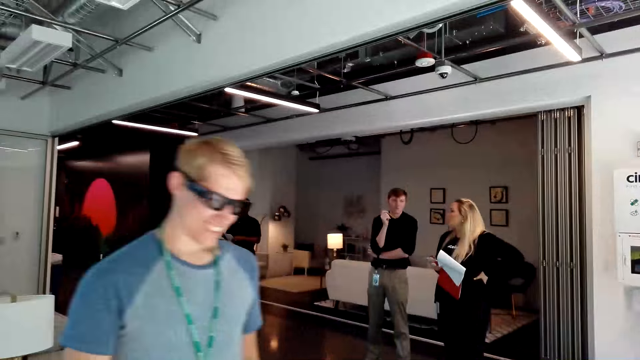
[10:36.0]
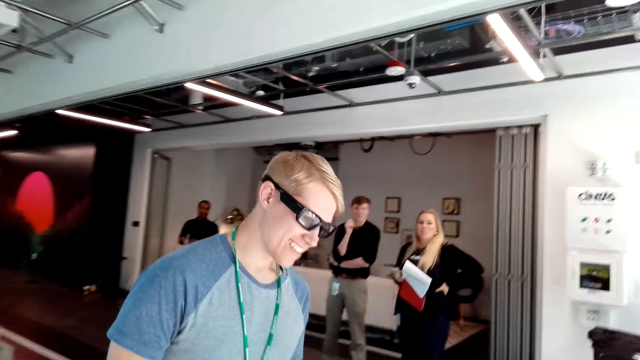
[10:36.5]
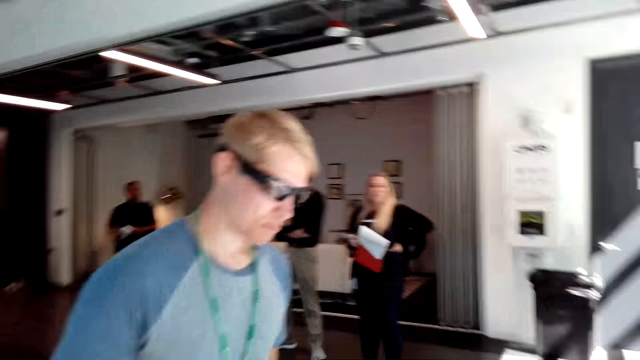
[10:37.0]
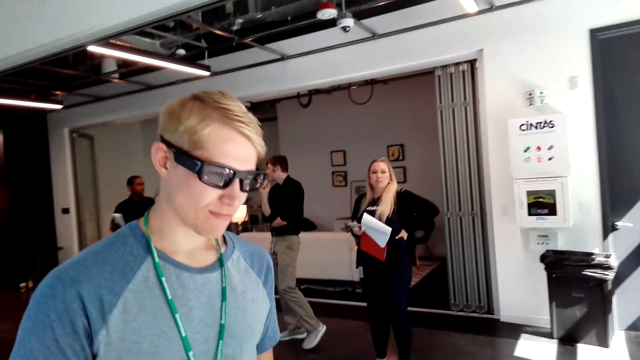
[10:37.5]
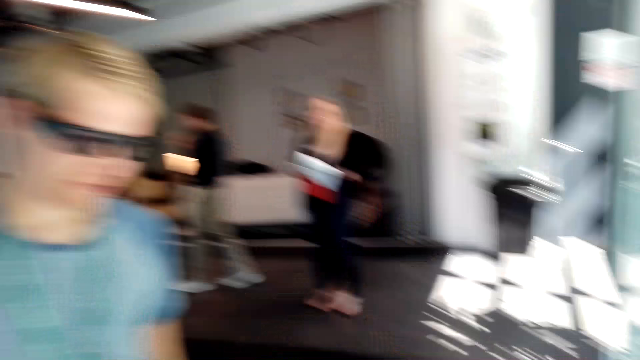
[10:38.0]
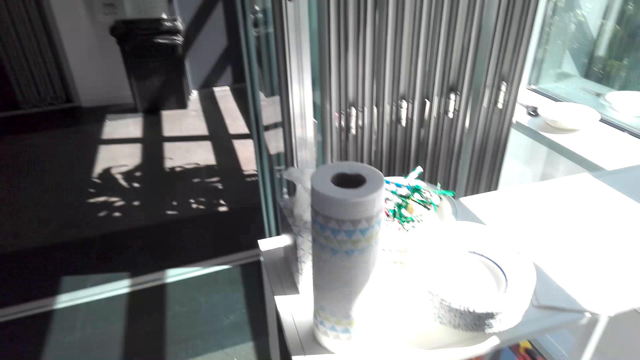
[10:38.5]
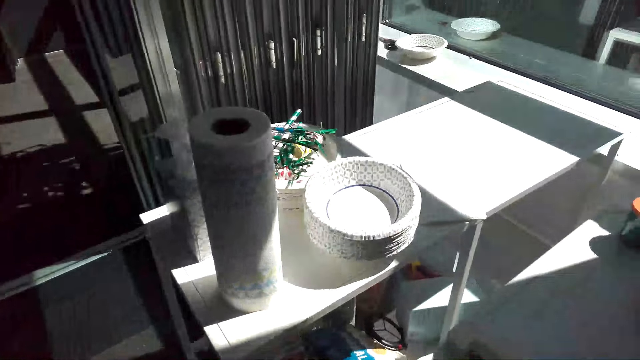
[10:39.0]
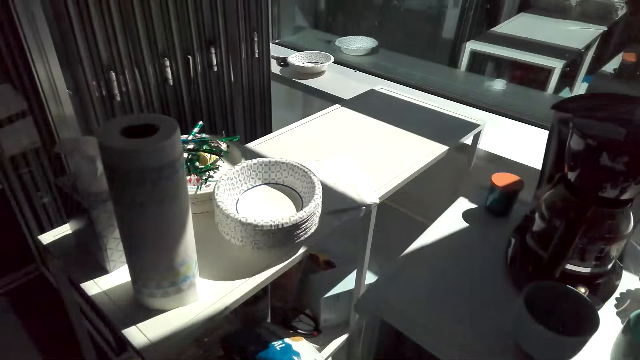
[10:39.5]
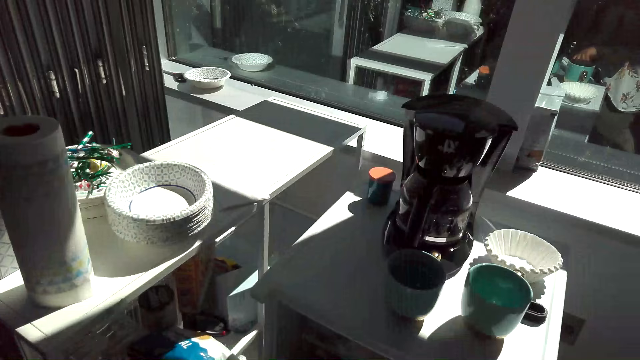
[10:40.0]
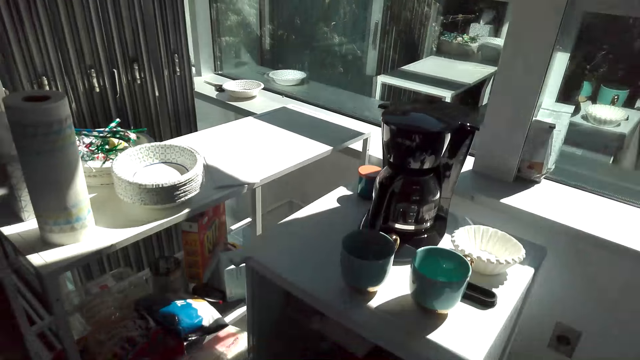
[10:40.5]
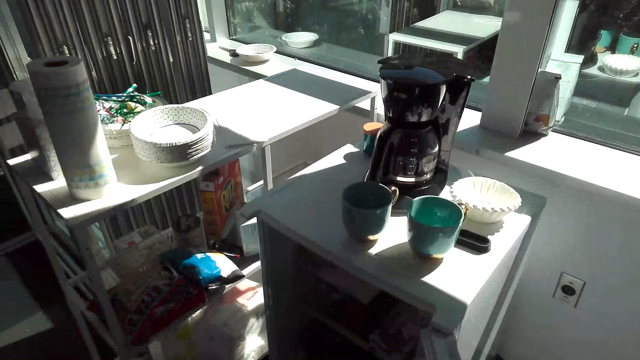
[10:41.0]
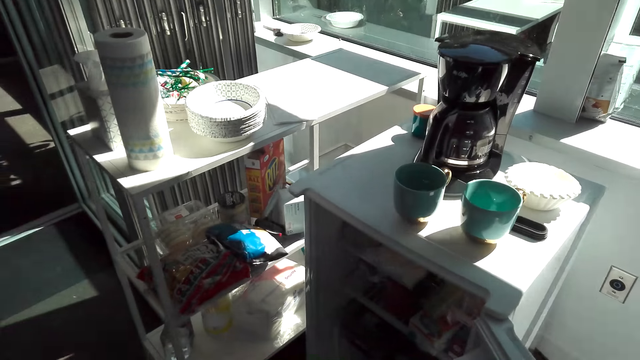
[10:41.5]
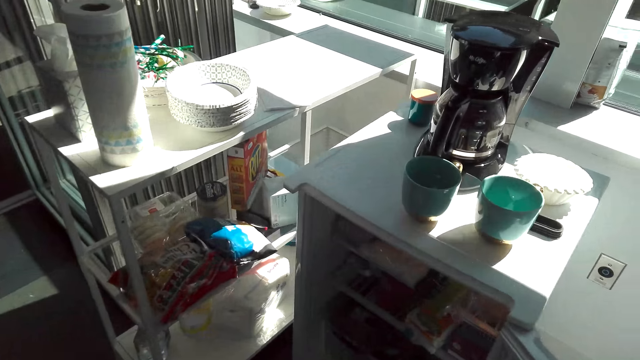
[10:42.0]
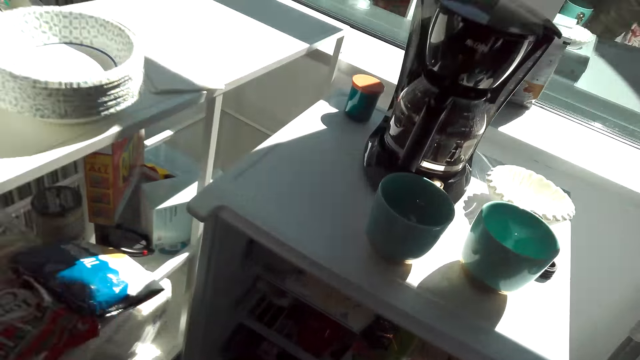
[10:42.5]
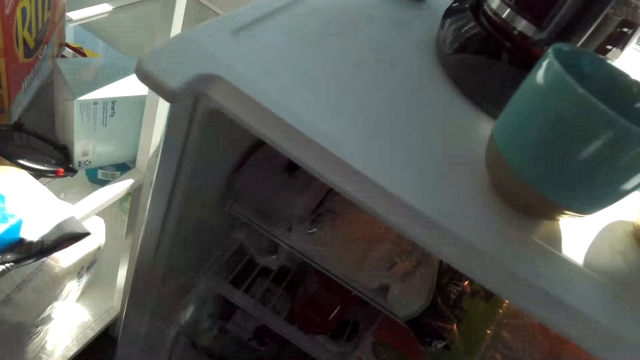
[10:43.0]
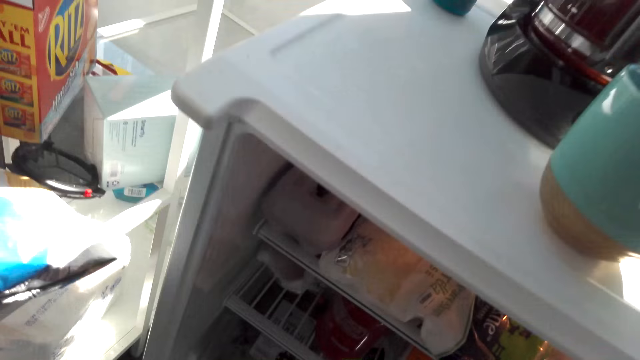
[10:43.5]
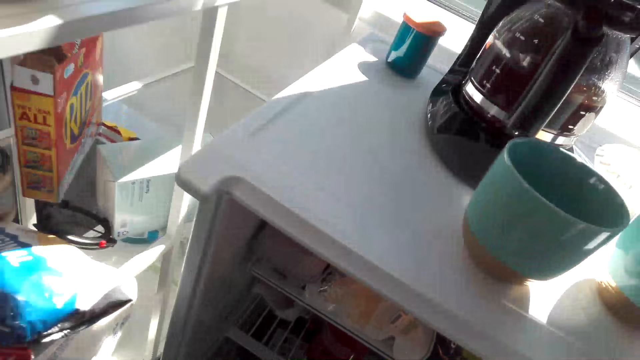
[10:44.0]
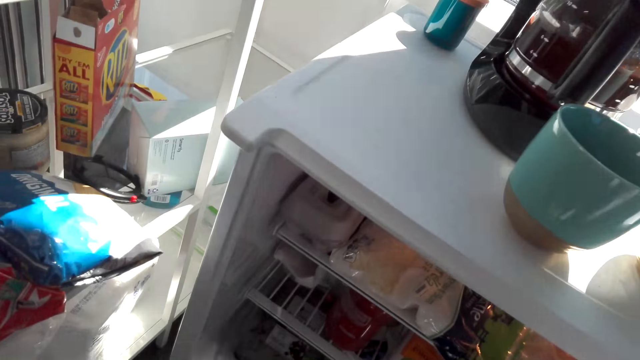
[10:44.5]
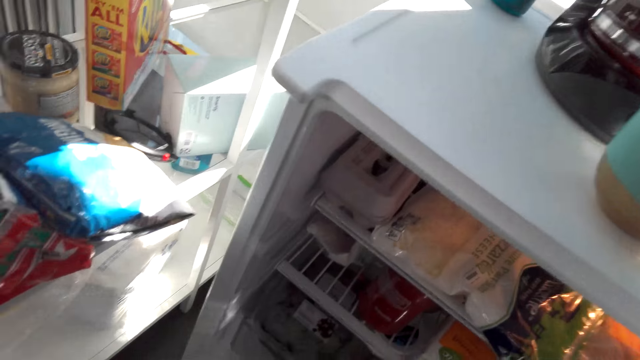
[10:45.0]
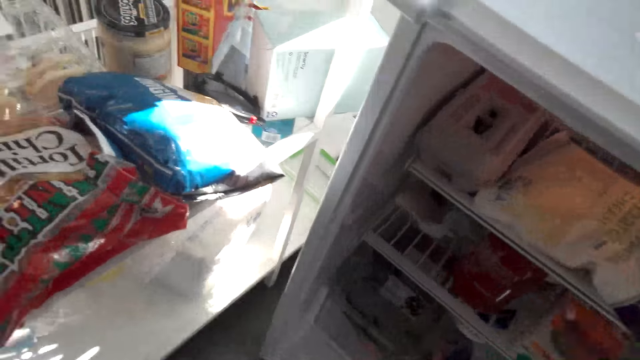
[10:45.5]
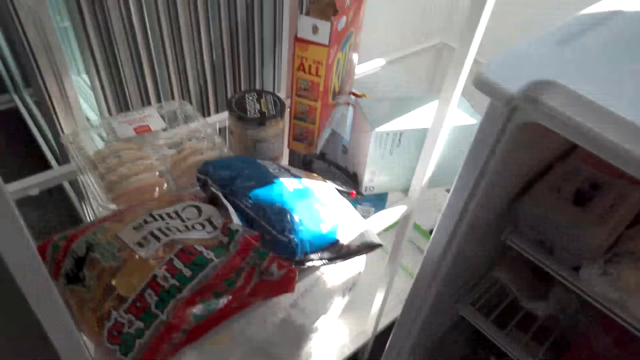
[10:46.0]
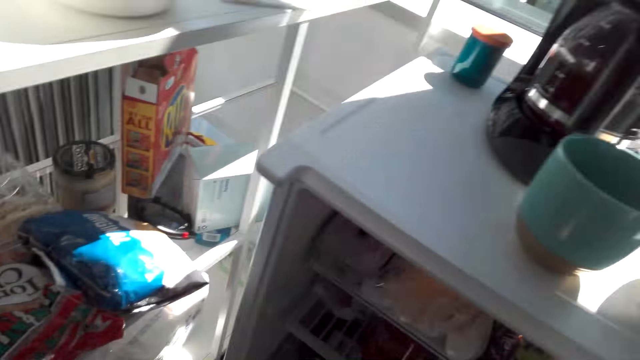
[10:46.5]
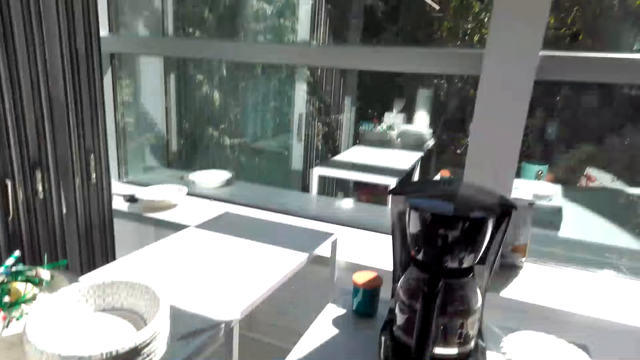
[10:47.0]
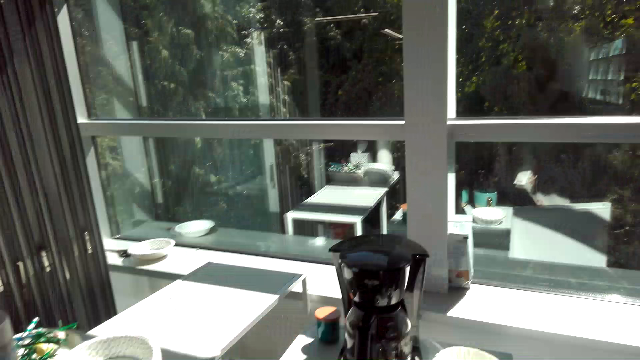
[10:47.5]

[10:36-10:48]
The camera wearer looks at a man. The man walks around the house. The camera wearer stares at the coffee maker. They look around the table. They look around the fridge.

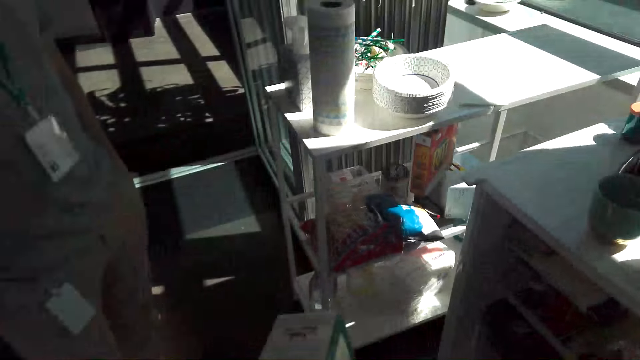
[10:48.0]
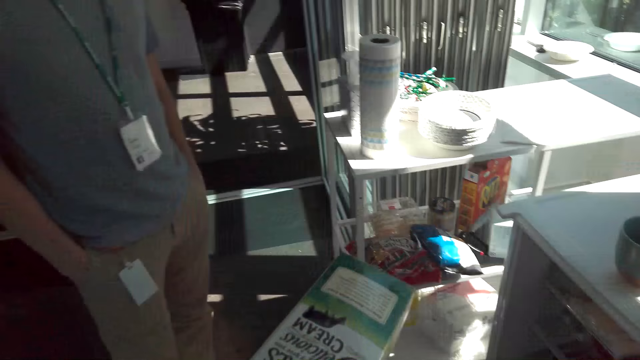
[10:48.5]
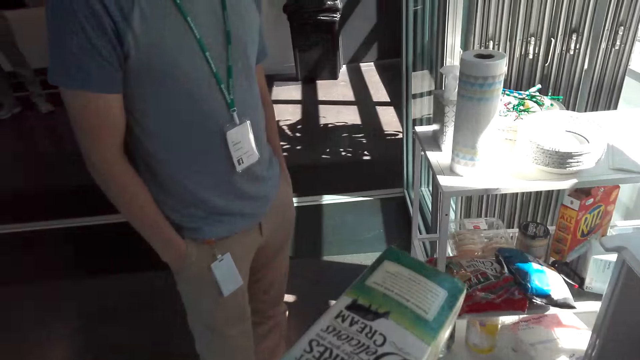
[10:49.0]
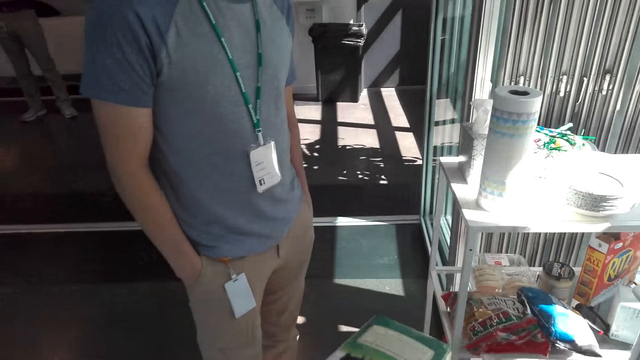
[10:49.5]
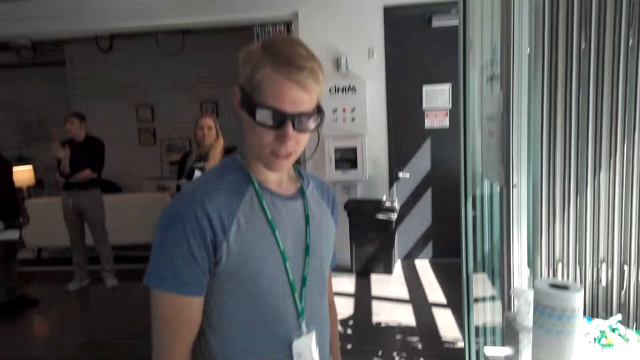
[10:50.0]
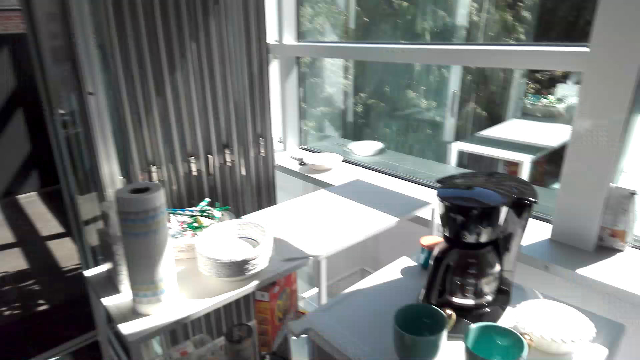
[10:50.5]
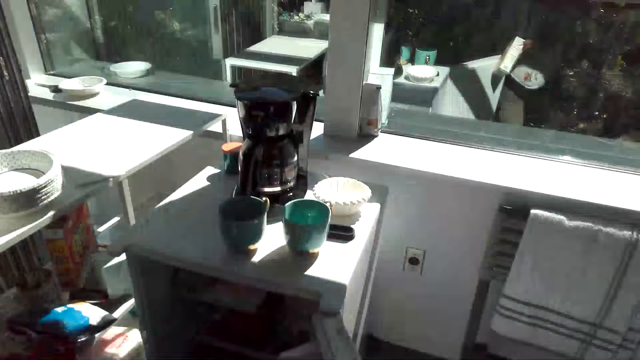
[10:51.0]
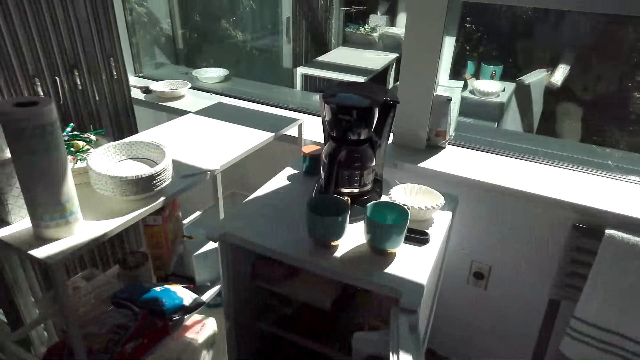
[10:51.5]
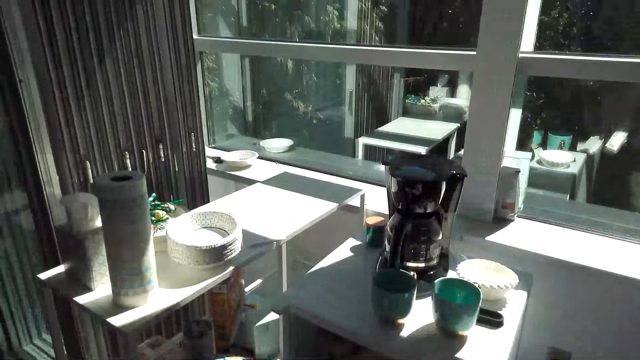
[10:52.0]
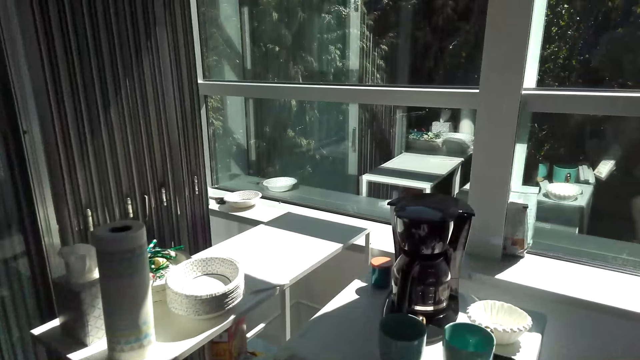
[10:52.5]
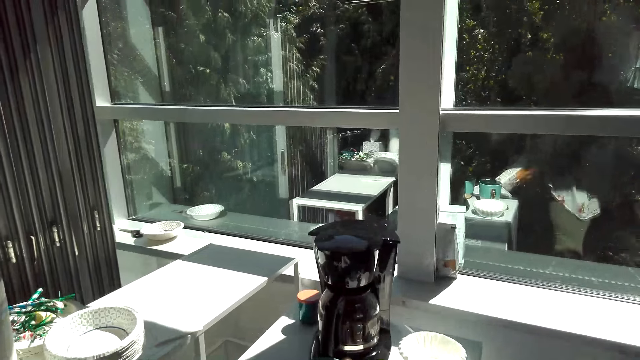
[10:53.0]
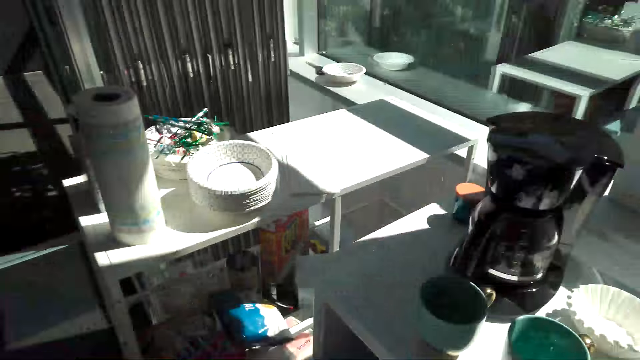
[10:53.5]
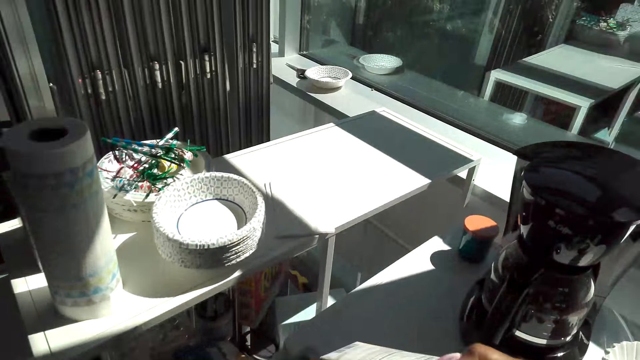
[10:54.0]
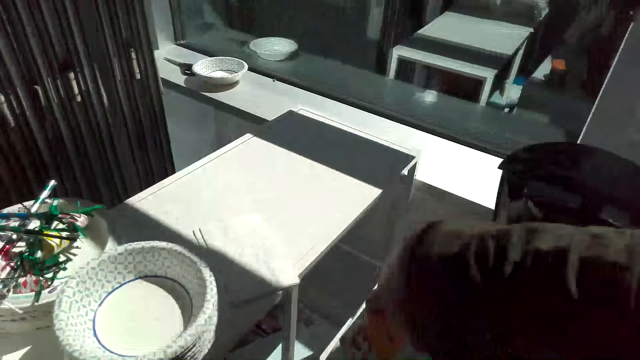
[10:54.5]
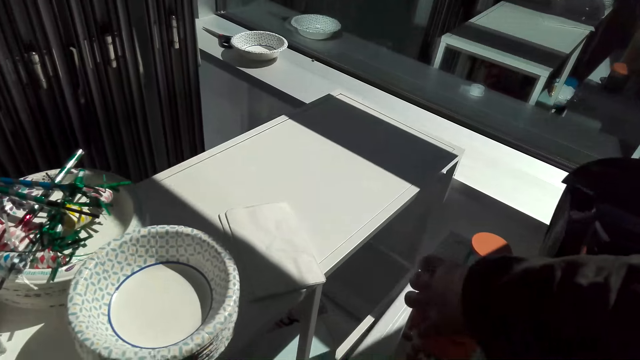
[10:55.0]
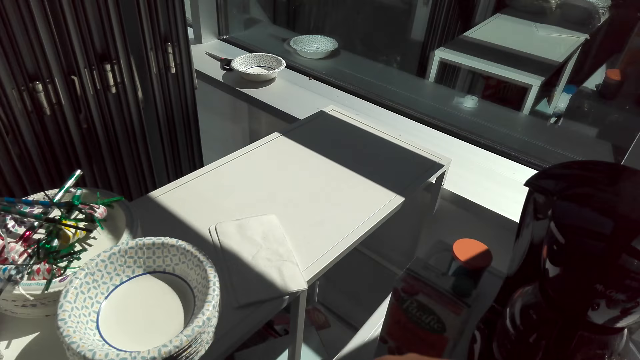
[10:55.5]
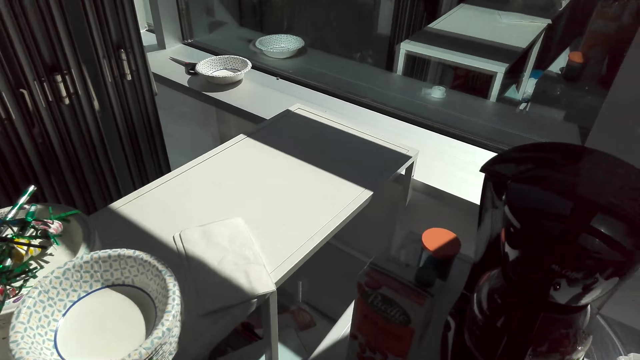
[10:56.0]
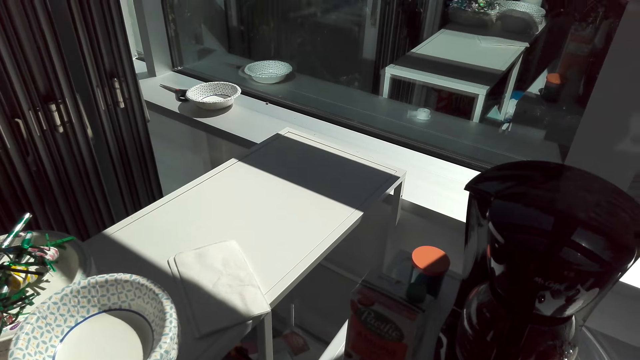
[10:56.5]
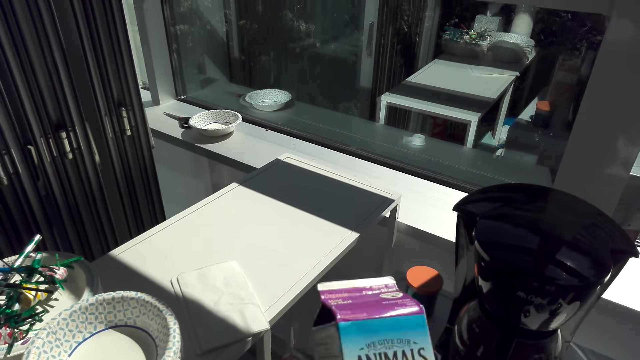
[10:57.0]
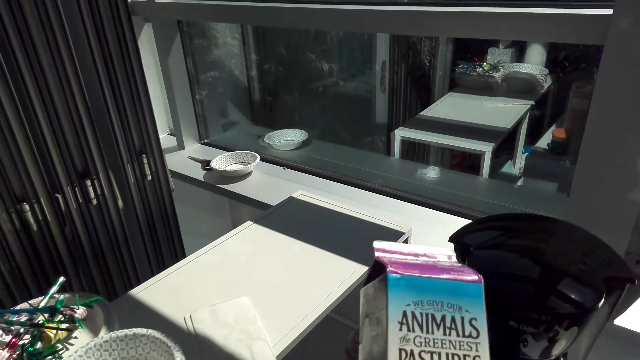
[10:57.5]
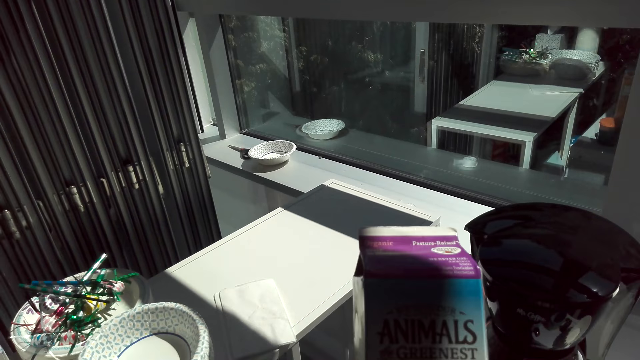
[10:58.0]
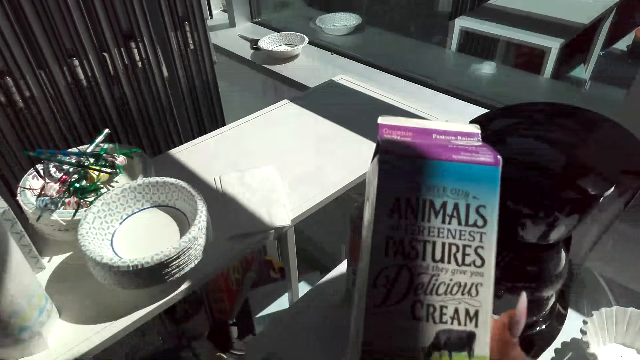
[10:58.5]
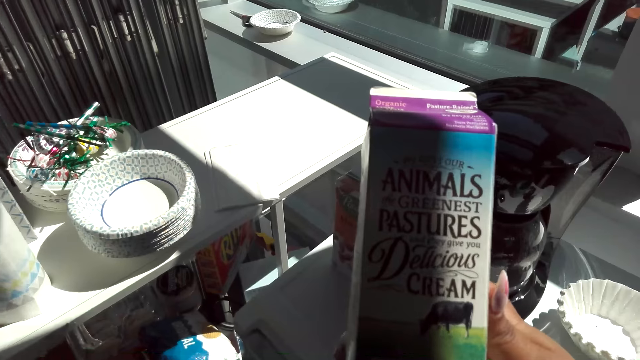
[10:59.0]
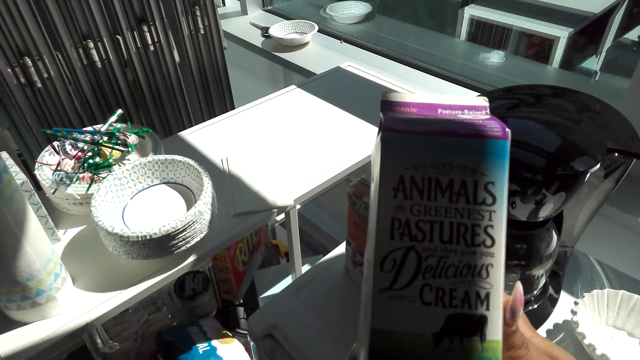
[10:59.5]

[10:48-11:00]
The camera wearer looks at the cream. They lift a packet of cream. They look at a man. They turn to the fridge. They place a packet of something on the fridge. They put the cream on the table. They lift the packet of cream and inspect the packet of cream.
